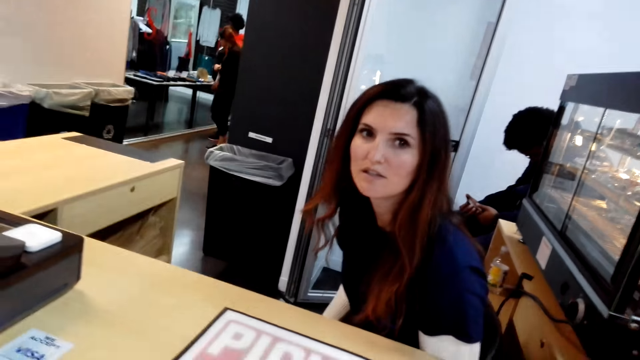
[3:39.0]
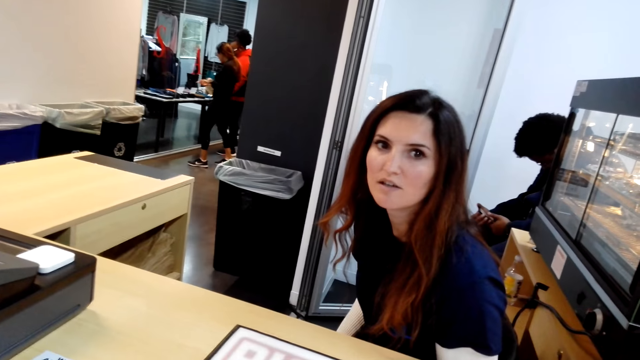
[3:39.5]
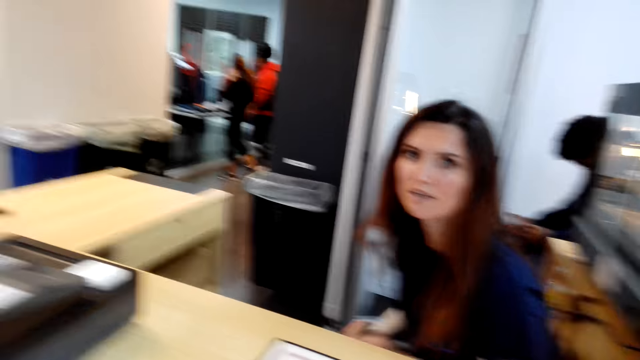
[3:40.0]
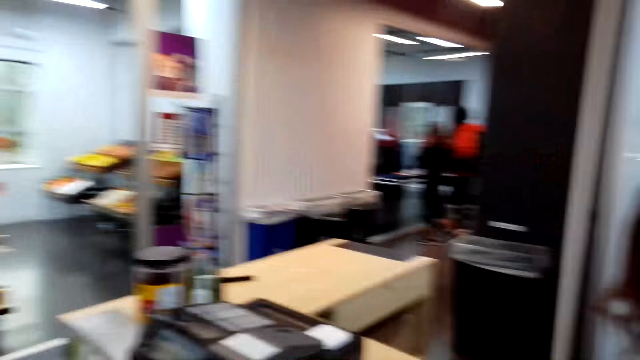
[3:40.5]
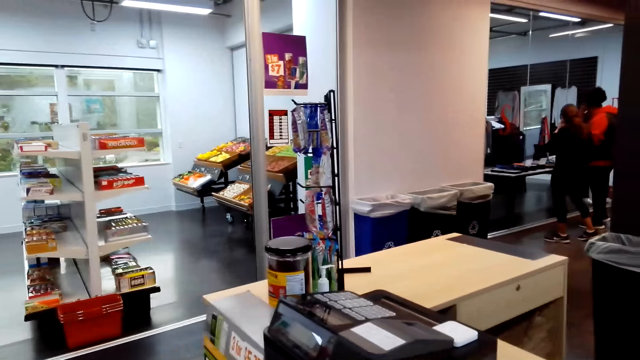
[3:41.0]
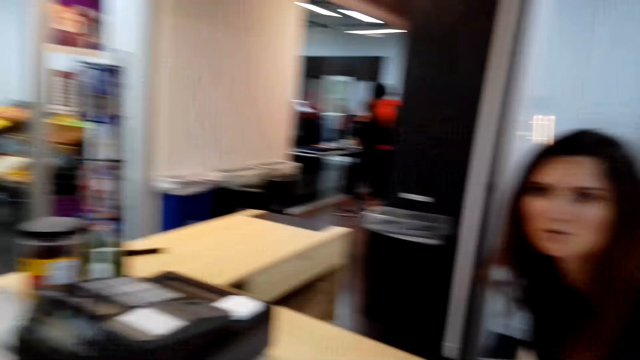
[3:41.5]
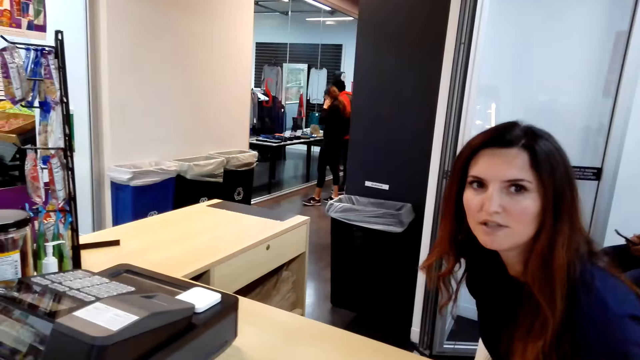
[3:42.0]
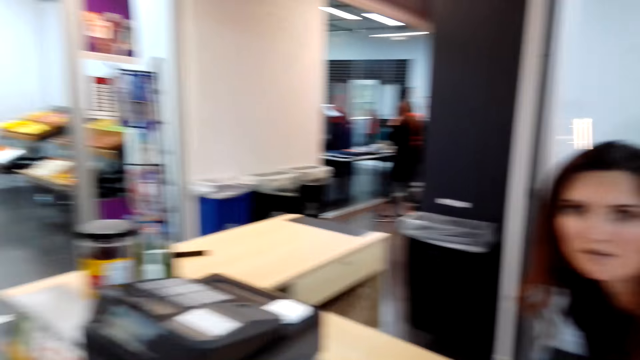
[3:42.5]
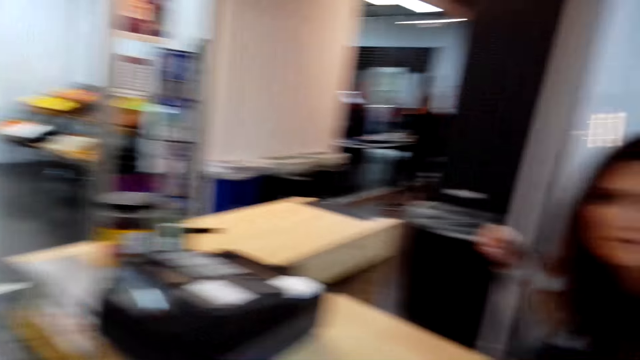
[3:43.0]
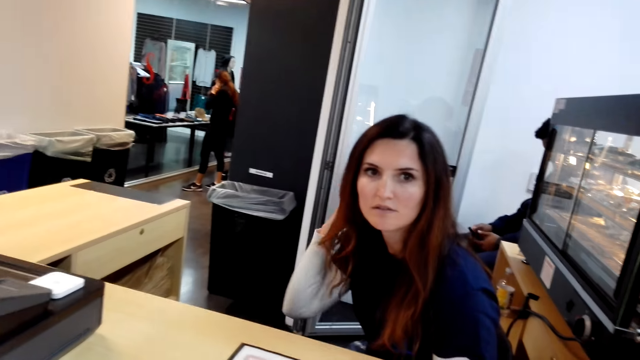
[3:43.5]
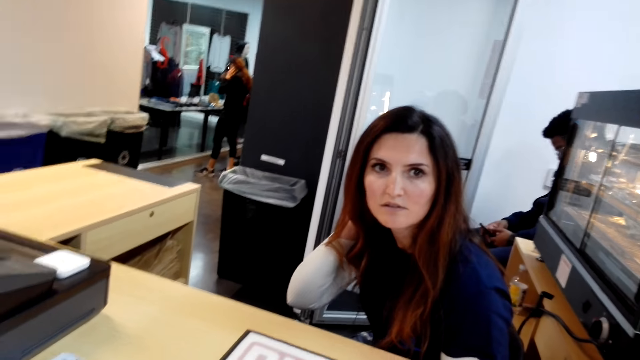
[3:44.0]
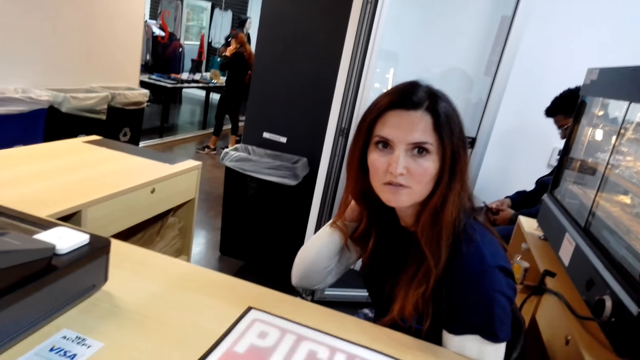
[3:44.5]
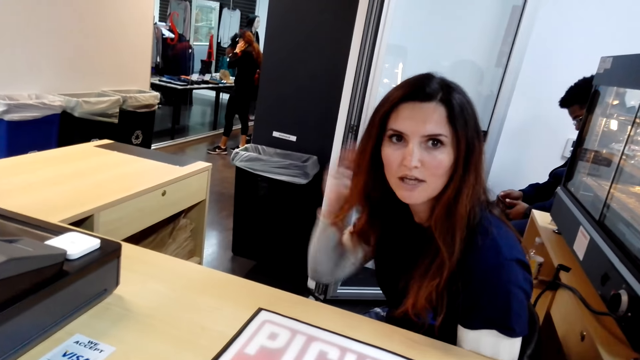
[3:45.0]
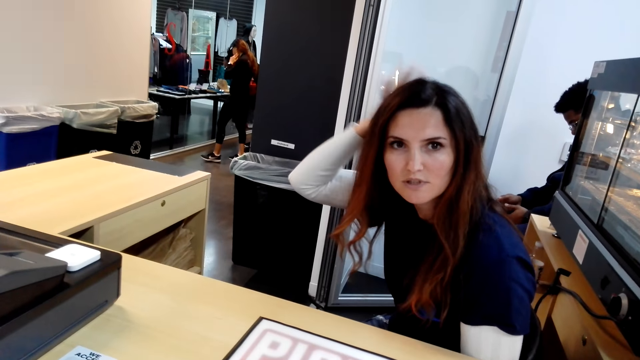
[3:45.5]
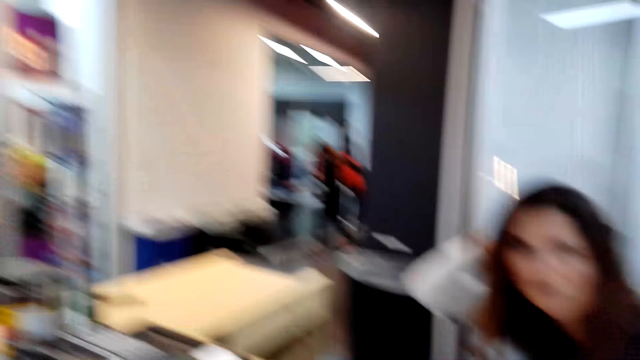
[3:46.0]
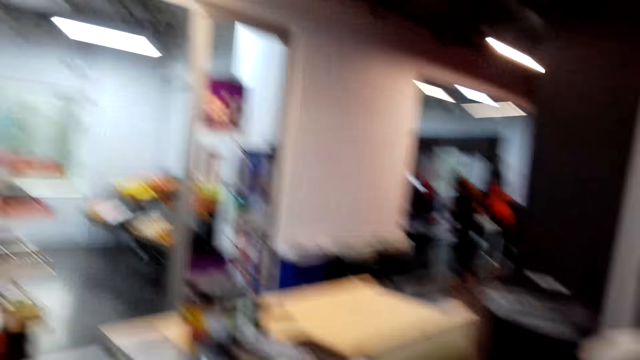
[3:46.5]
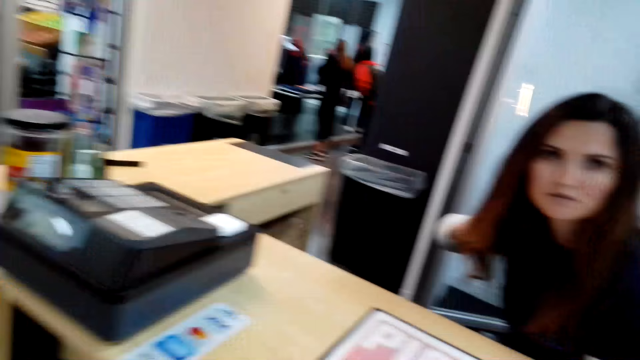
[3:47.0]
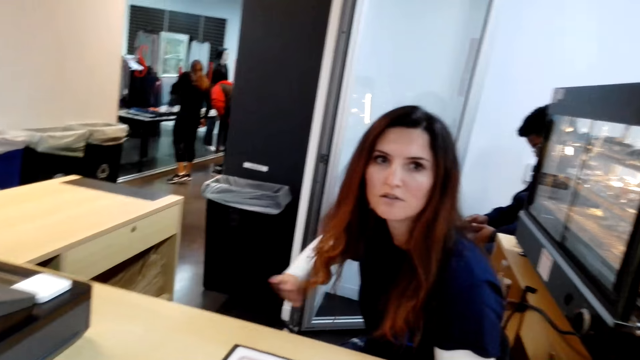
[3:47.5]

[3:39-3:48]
The camera wearer looks around.

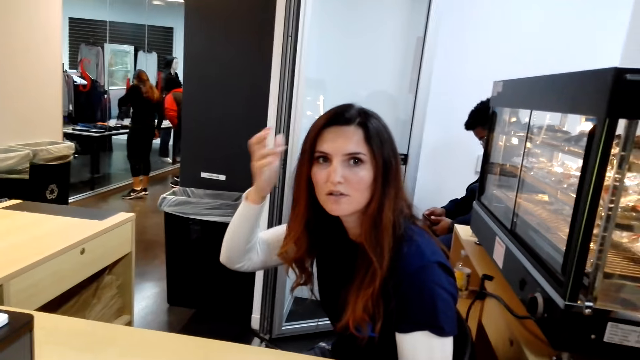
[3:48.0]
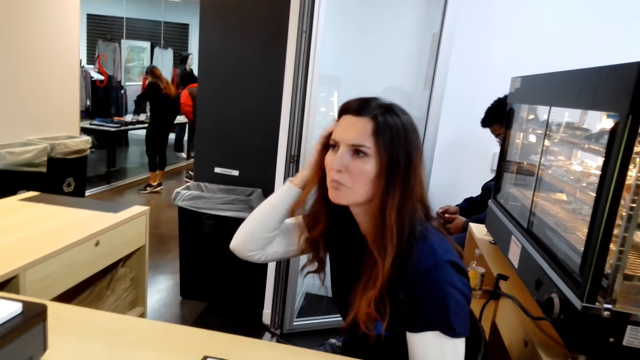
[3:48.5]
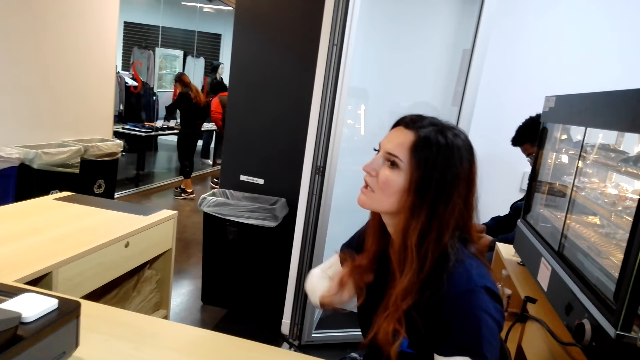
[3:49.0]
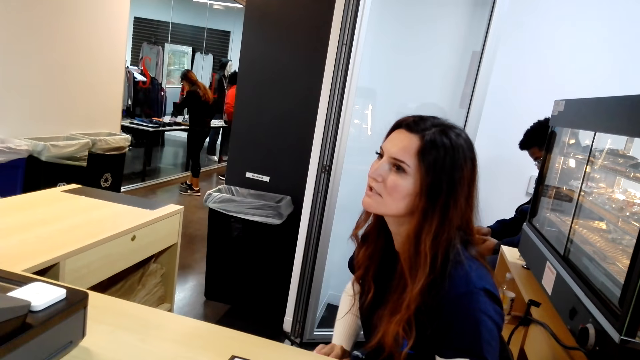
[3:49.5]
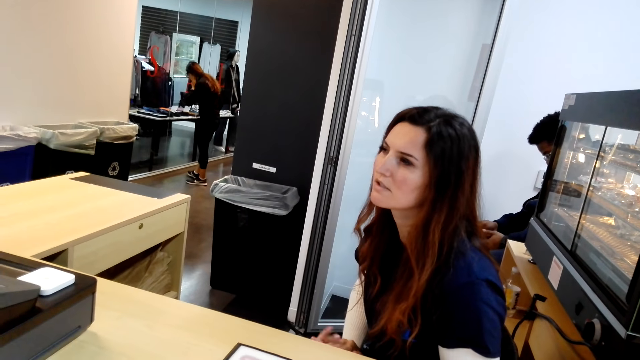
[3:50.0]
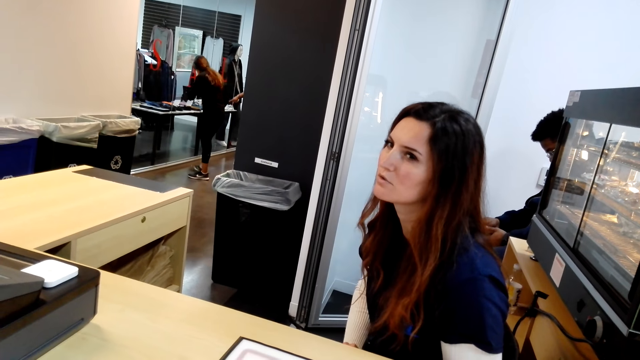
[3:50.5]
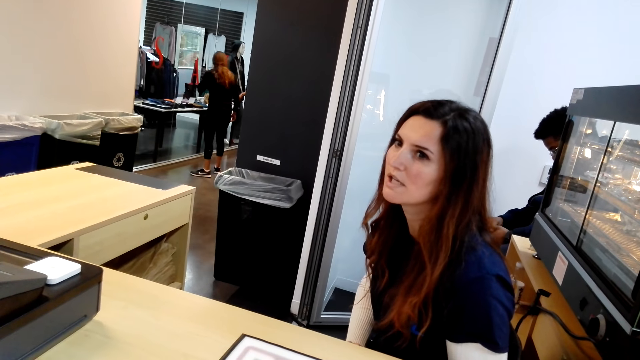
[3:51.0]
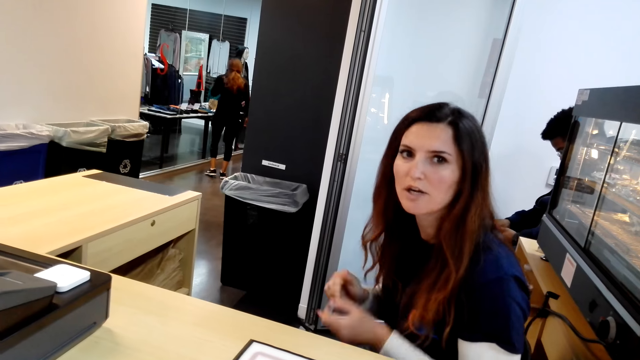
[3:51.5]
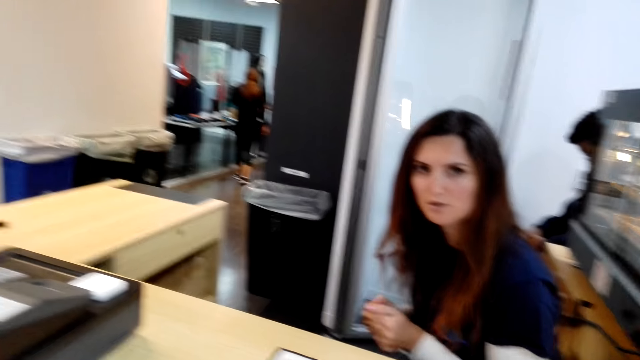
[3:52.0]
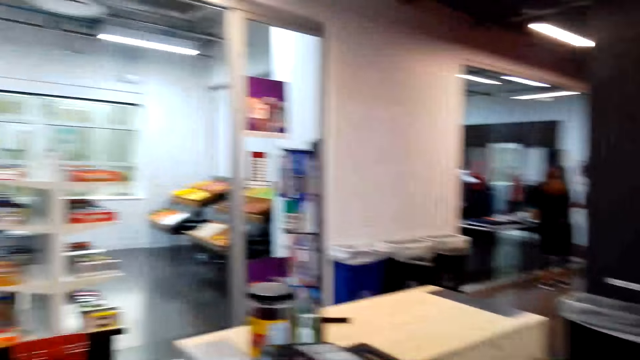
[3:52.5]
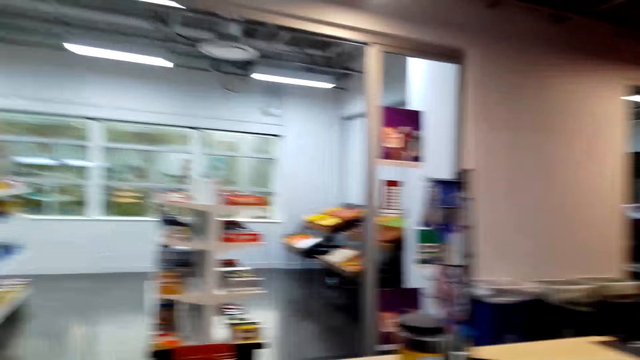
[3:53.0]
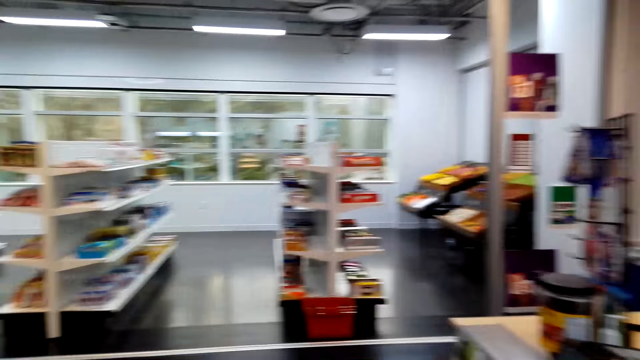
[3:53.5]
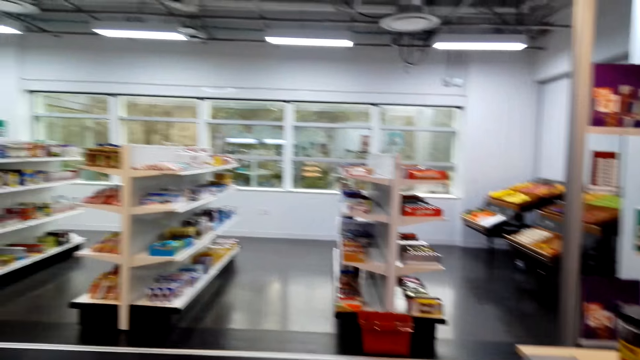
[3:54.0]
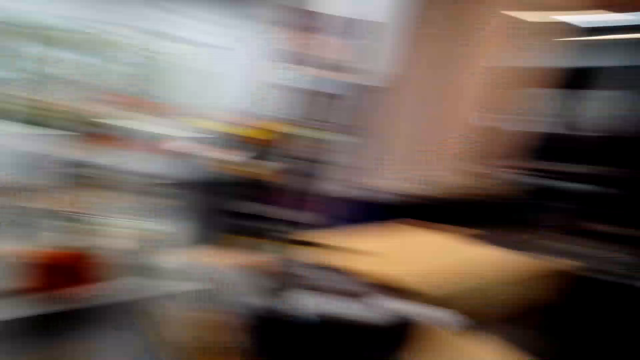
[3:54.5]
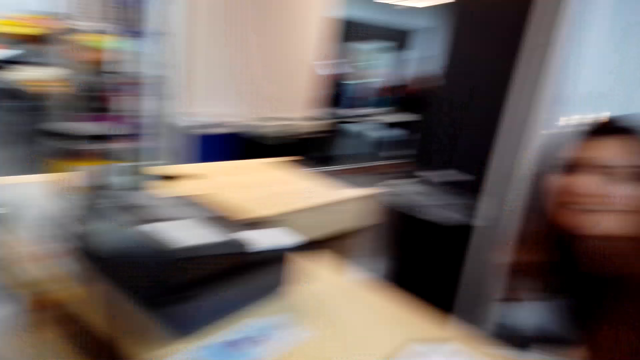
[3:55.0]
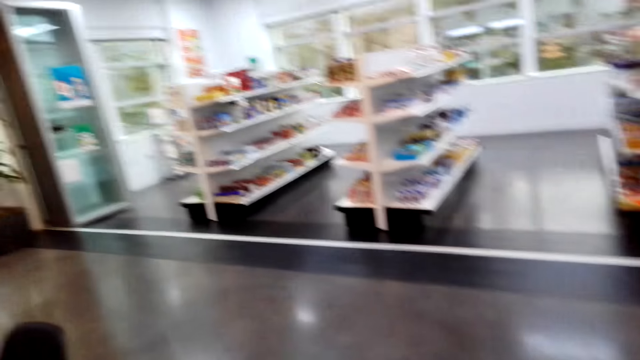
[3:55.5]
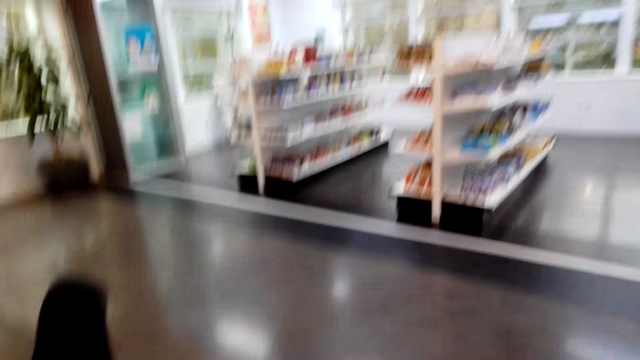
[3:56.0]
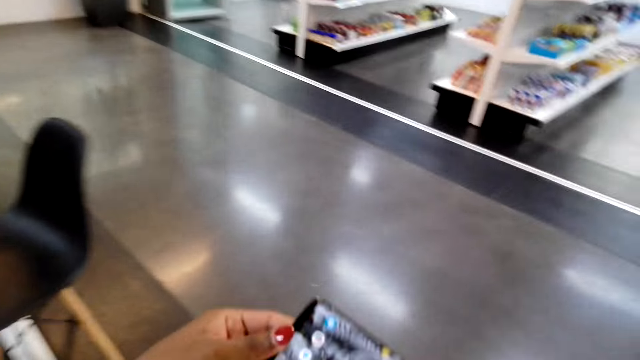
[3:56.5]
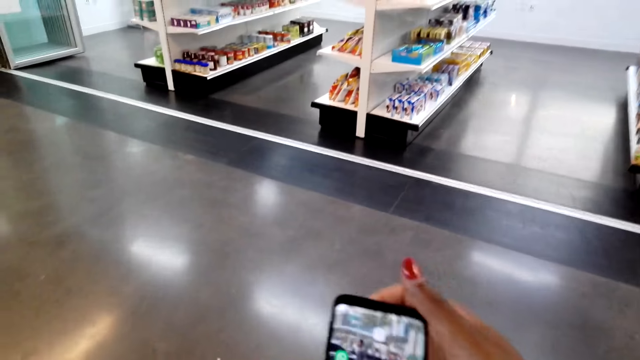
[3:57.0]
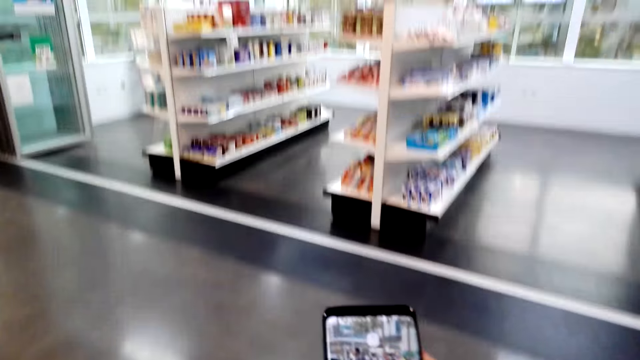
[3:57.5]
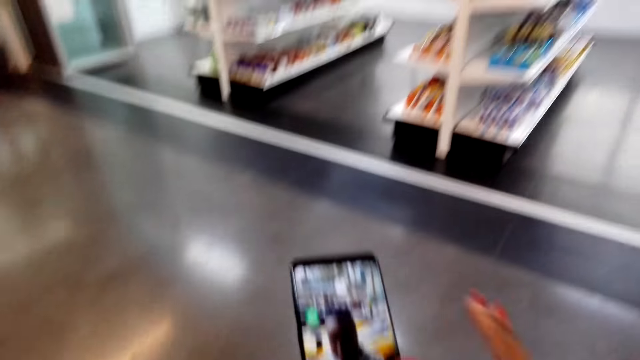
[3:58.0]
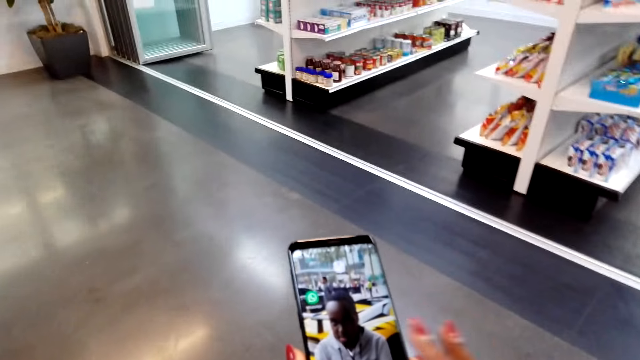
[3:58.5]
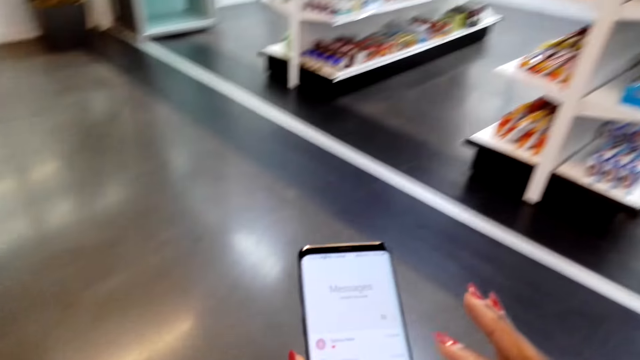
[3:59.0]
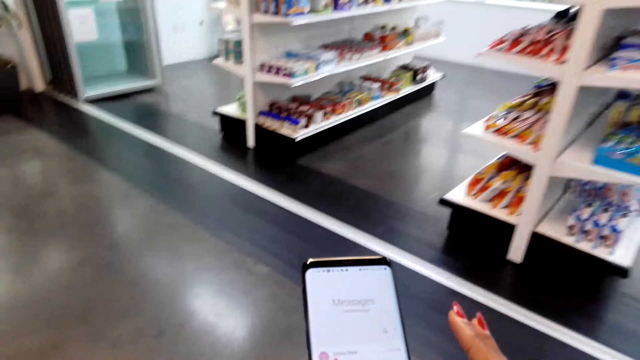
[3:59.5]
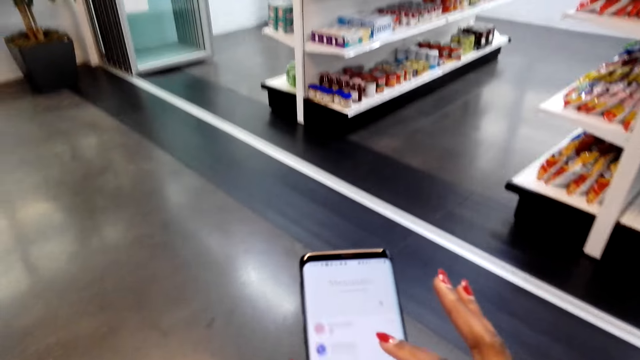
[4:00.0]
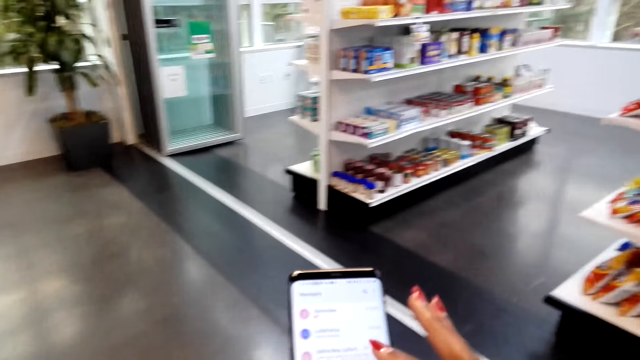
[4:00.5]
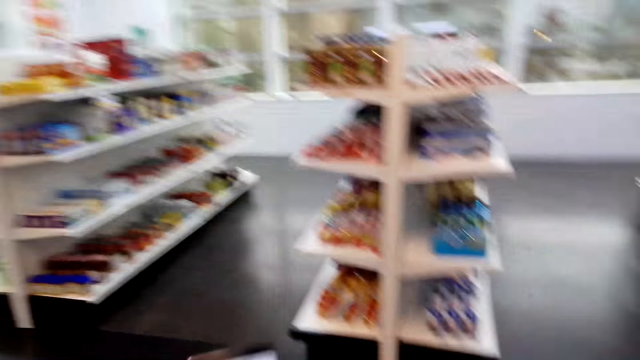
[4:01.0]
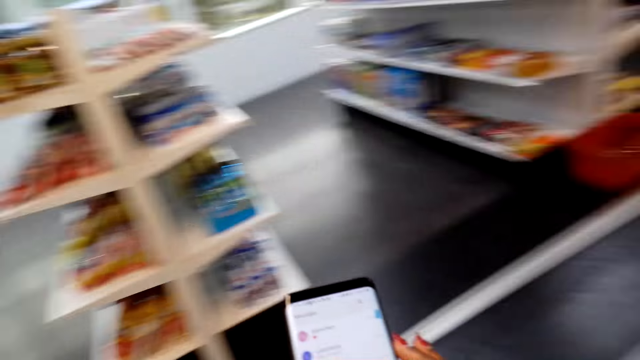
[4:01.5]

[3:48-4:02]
A woman does hair. The camera wearer looks around. A cashier woman talks to another woman. The camera wearer talks to the cashier woman. They turn around, hold the phone, and scroll on the phone.
